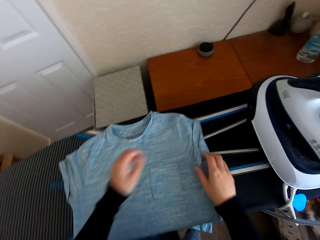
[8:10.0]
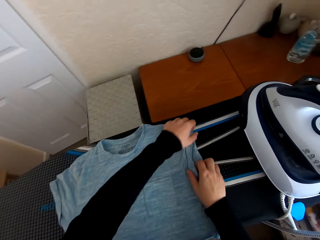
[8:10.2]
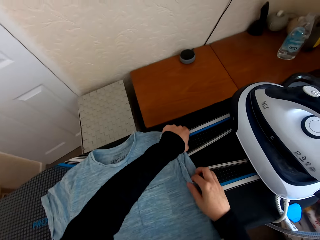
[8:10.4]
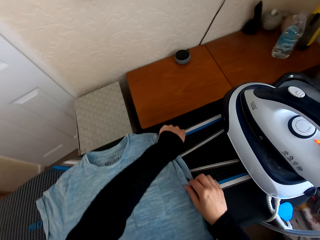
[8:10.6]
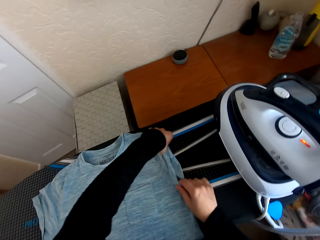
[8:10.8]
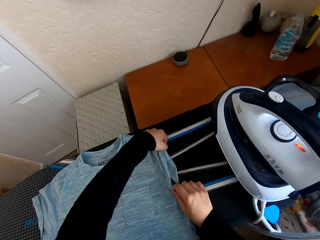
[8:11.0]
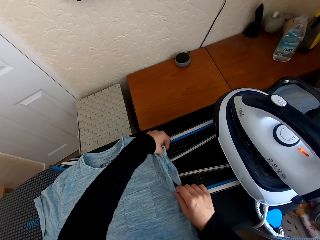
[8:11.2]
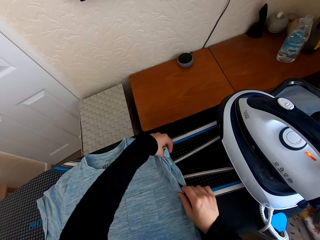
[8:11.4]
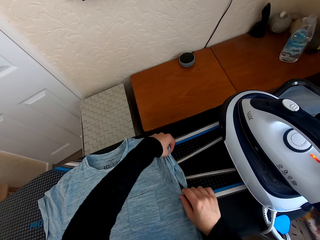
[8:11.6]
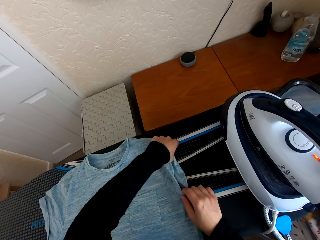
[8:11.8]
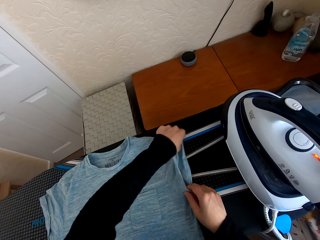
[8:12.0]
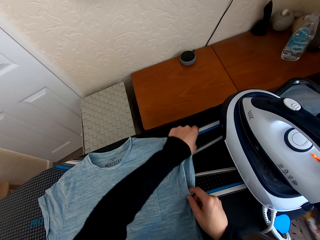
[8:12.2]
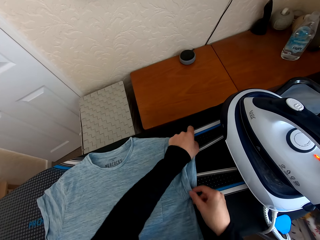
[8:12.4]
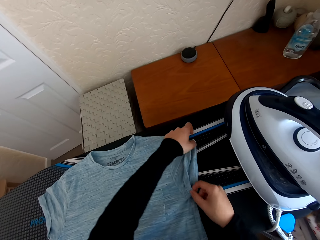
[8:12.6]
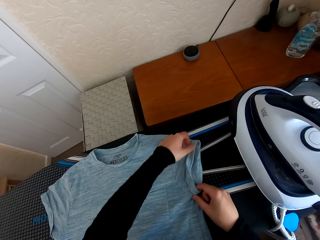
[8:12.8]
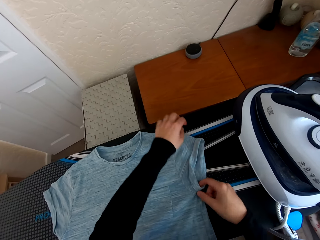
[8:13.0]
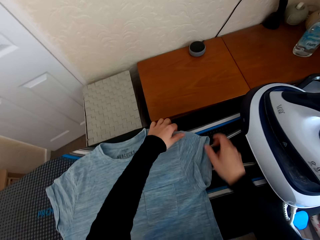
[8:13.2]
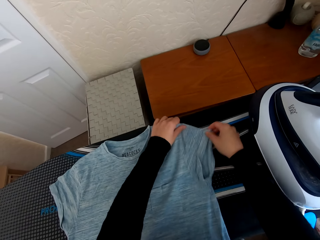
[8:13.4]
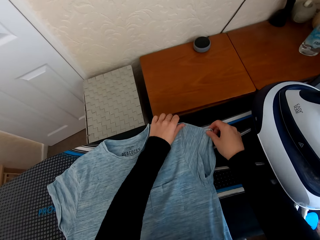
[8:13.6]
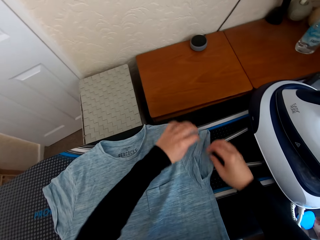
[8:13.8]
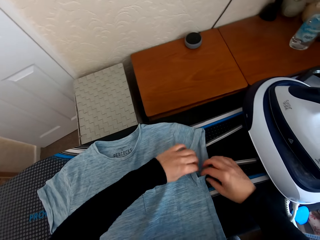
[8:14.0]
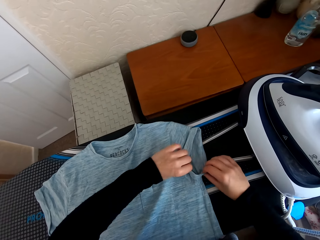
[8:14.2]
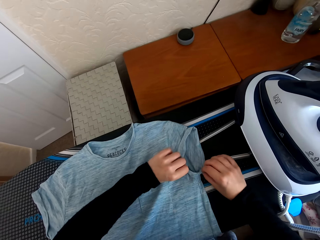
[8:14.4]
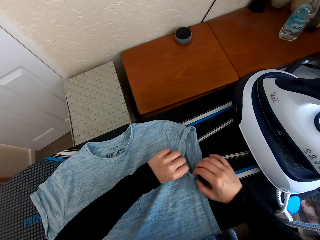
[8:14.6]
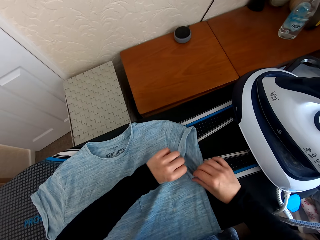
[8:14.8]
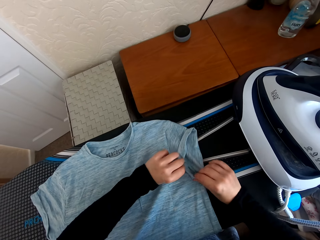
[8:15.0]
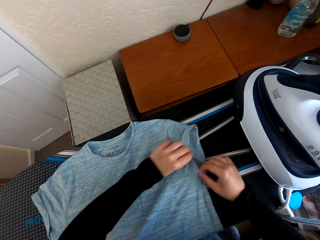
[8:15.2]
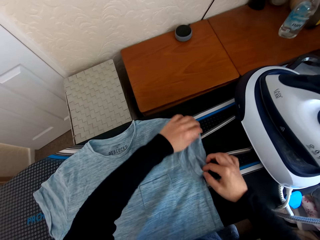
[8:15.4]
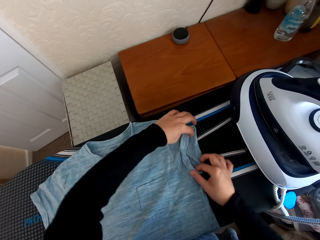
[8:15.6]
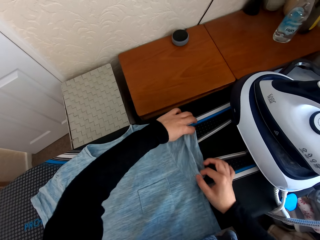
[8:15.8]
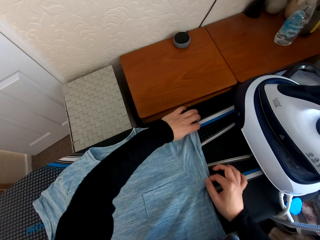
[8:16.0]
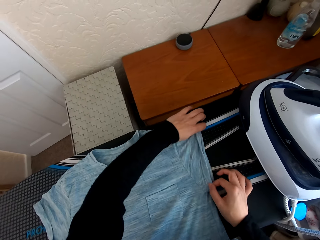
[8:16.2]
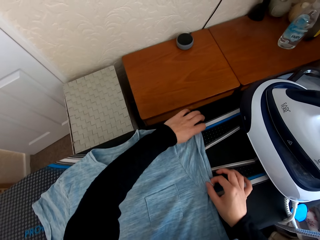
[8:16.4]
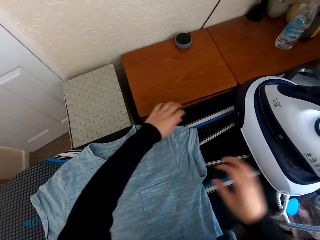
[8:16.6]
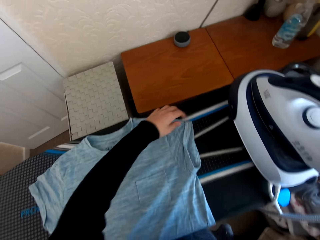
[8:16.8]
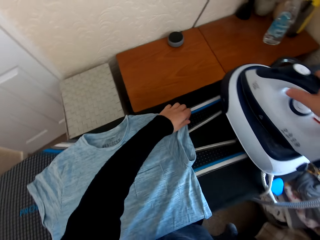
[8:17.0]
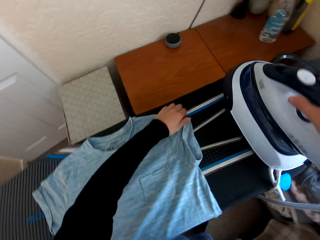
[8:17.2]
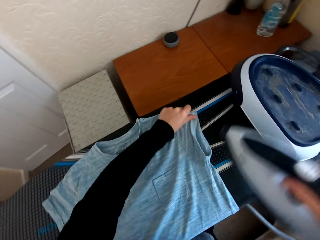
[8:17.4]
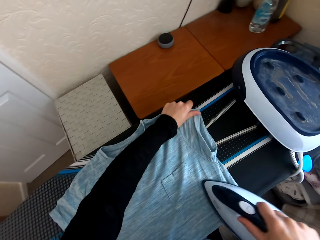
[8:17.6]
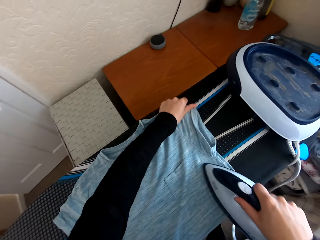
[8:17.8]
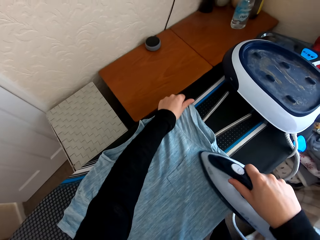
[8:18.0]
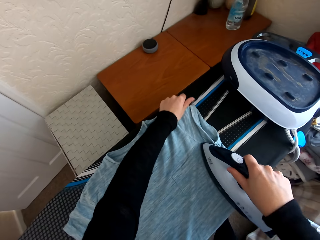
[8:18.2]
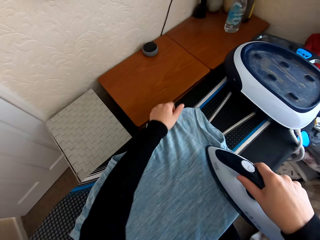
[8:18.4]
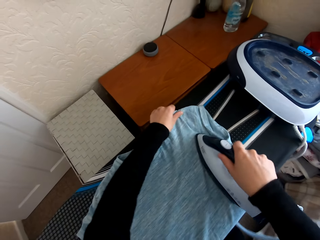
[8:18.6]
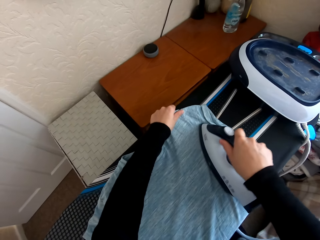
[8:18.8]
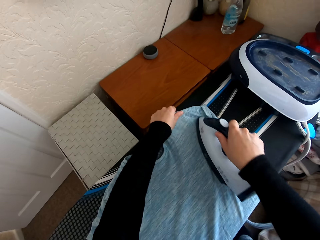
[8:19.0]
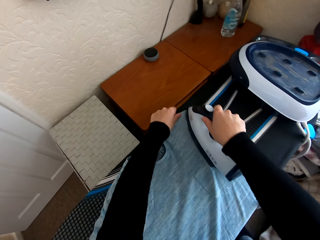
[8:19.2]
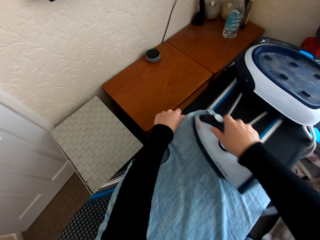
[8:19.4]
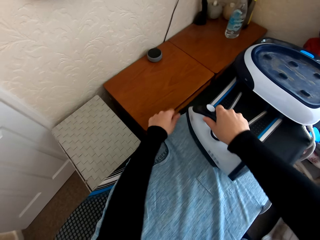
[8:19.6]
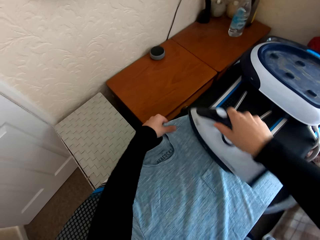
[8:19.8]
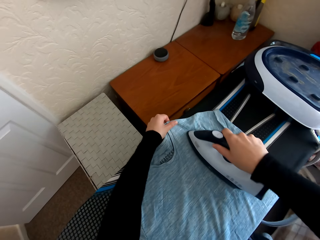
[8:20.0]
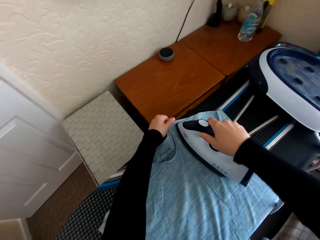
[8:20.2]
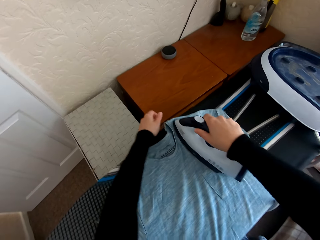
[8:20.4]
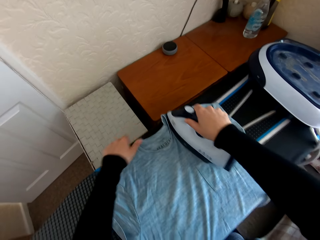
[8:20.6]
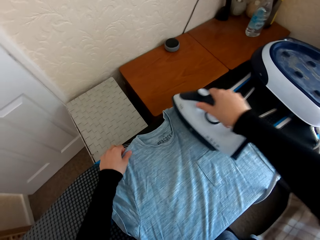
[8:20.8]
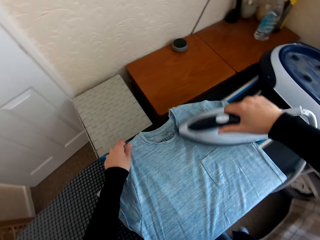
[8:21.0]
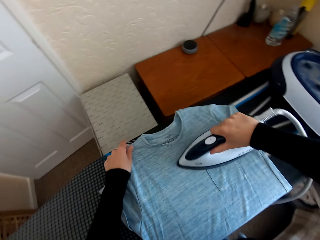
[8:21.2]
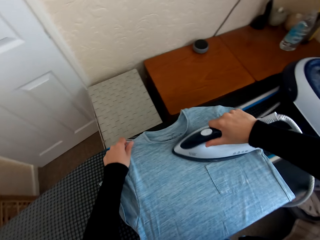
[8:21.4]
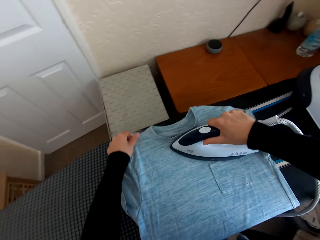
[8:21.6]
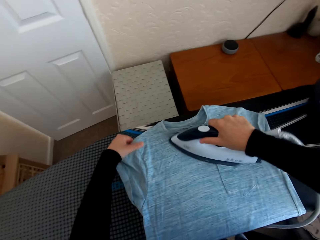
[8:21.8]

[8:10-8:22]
The camera wearer spreads the t-shirt on the Brabantia iron board. They pick up the iron box from the Brabantia iron board. They iron the t-shirt on the Brabantia iron board with the iron box.

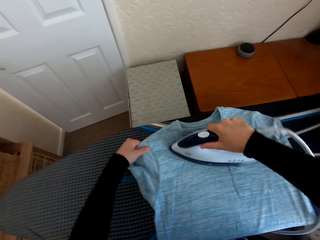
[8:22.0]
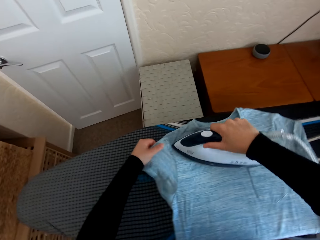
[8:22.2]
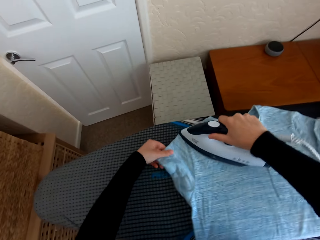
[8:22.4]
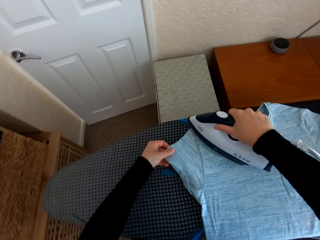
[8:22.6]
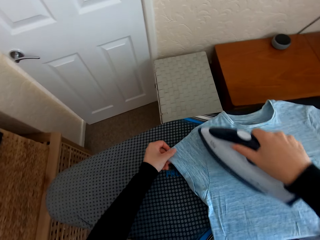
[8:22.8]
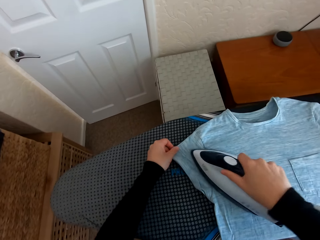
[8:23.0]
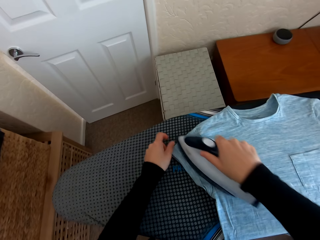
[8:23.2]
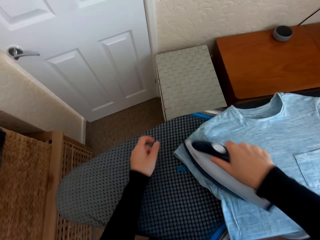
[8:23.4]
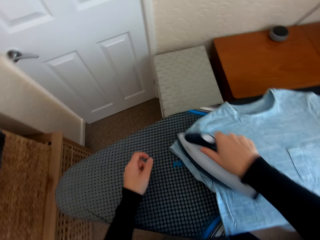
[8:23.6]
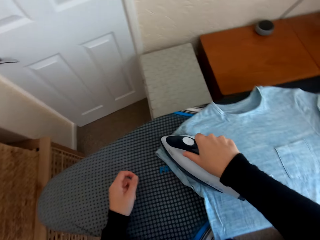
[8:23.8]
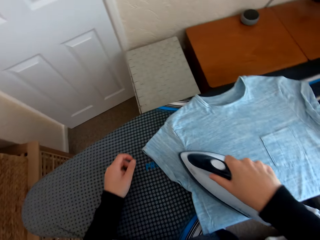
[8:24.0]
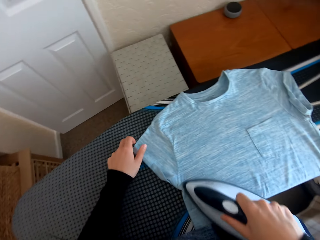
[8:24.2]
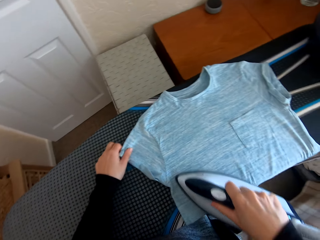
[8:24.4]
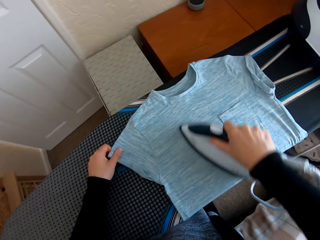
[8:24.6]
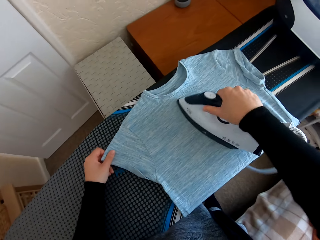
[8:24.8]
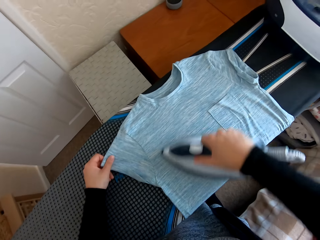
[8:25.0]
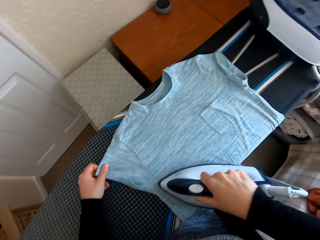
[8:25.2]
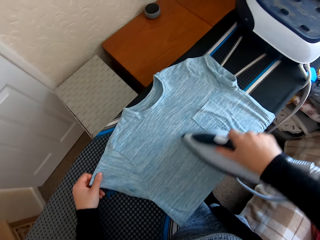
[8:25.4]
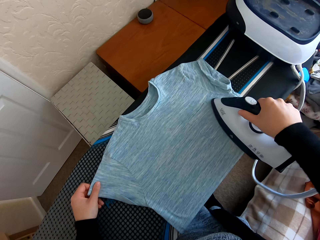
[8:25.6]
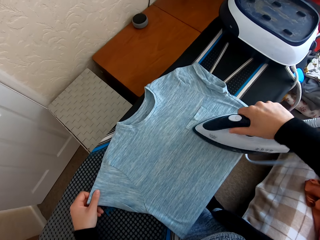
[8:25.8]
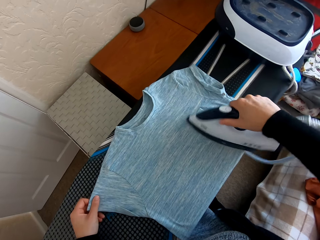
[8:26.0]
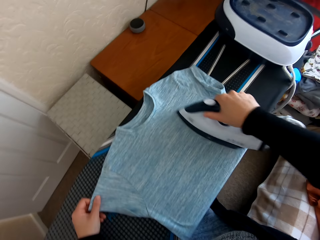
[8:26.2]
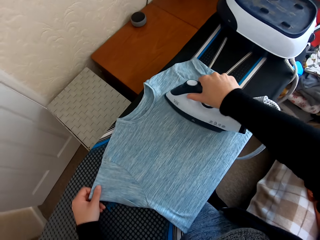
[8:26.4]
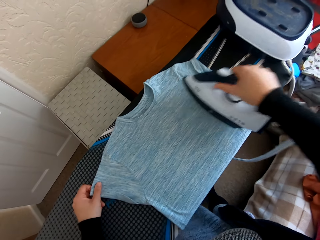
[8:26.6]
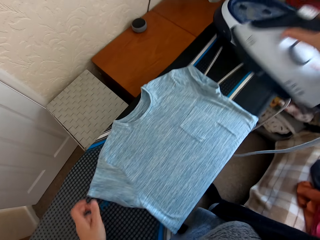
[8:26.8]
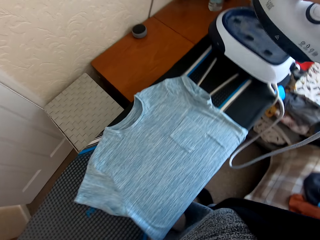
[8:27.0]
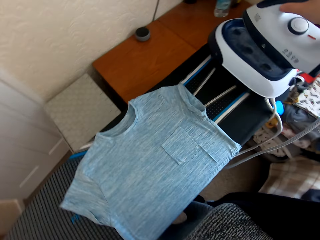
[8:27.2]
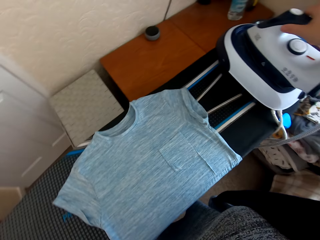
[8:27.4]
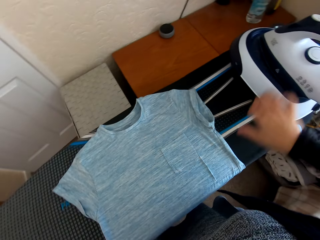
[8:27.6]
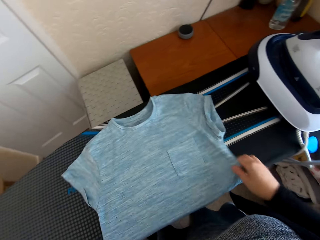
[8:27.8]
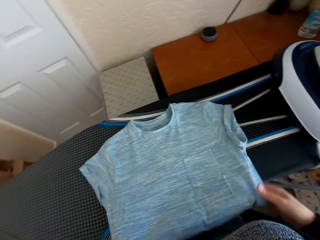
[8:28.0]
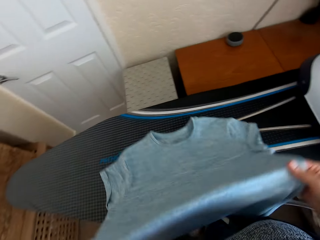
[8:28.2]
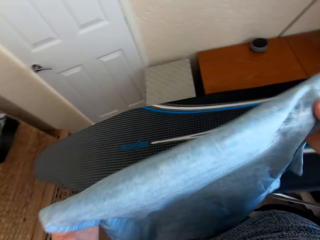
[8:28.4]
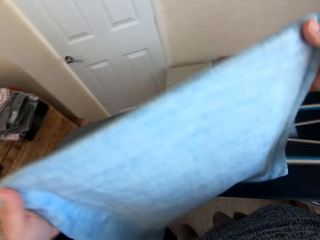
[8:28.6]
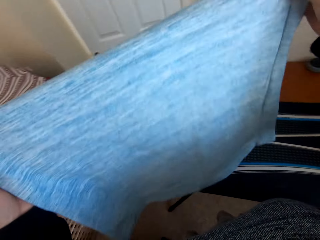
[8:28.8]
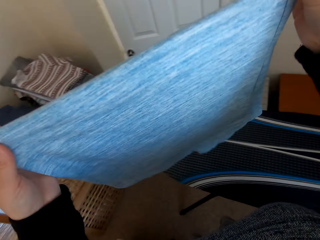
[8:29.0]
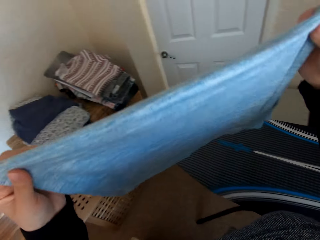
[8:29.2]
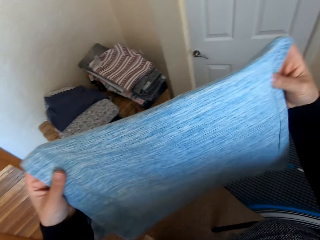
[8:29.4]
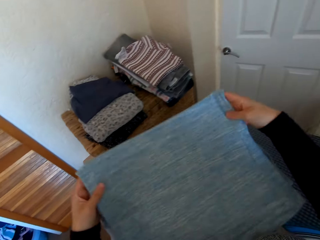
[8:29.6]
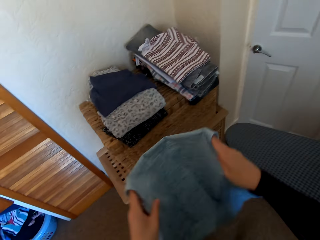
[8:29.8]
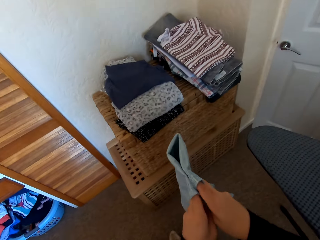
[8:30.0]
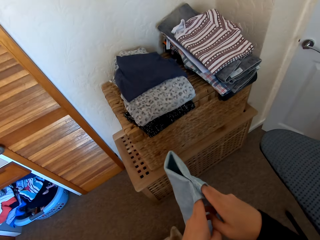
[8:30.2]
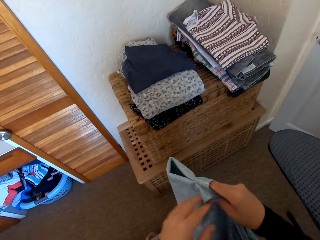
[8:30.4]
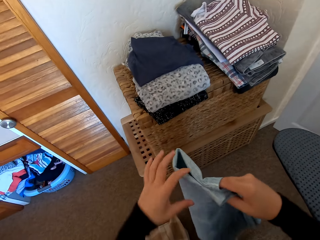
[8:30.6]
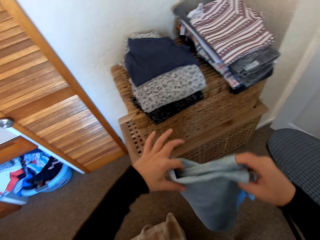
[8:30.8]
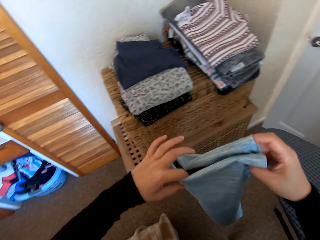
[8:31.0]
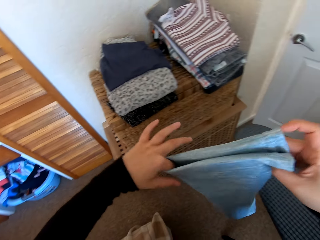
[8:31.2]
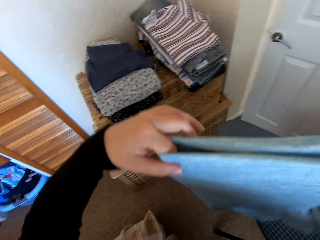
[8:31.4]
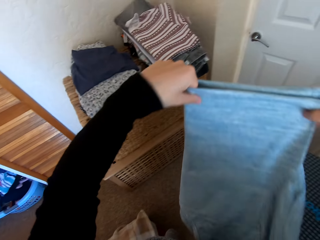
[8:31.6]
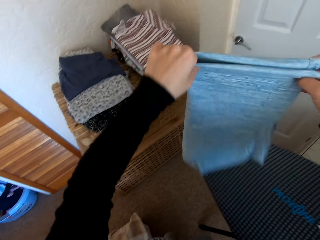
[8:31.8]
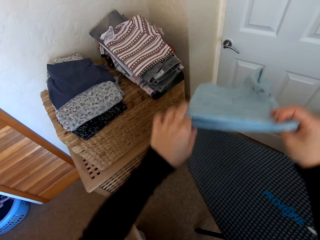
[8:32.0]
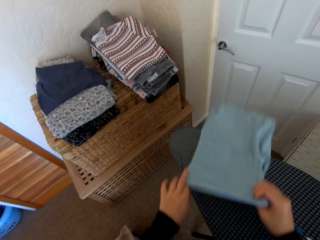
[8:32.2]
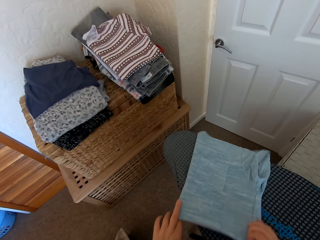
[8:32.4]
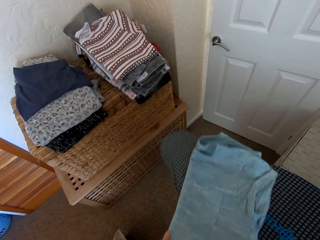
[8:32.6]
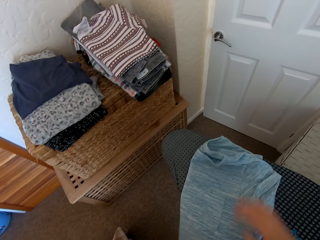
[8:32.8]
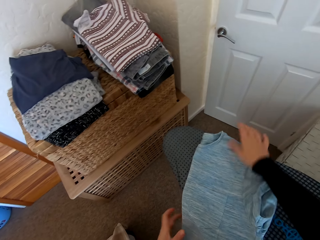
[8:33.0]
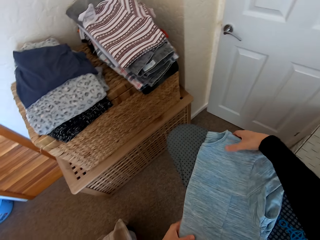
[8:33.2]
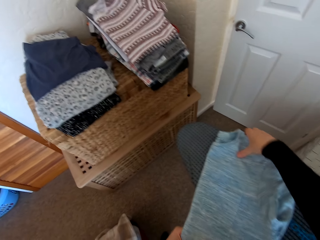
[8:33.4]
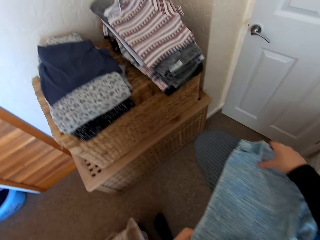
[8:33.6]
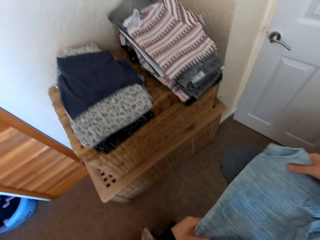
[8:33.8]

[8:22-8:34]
The camera wearer places the iron box on the Brabantia iron board. They fold the t-shirt.
